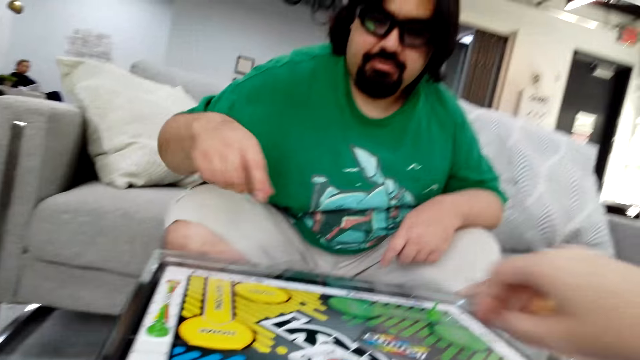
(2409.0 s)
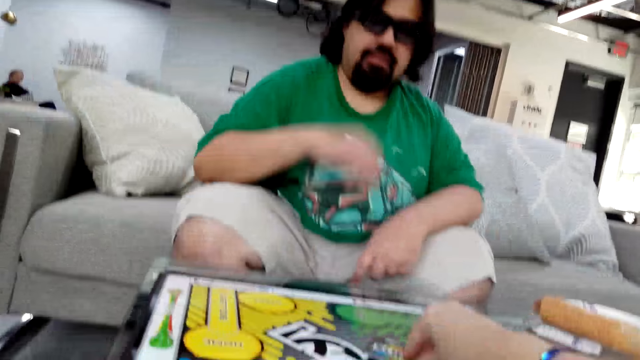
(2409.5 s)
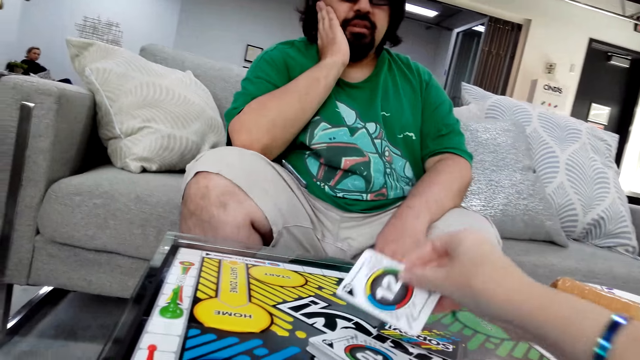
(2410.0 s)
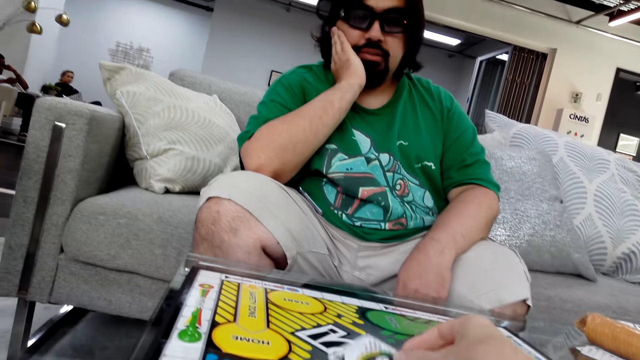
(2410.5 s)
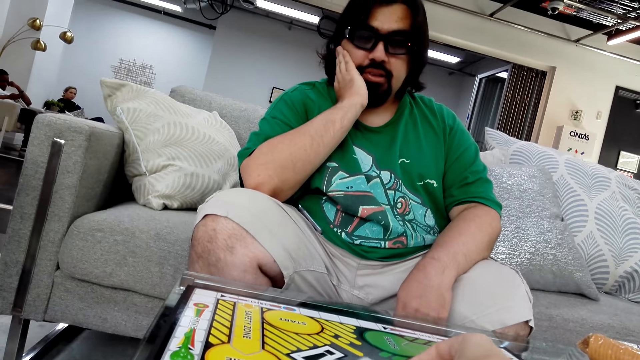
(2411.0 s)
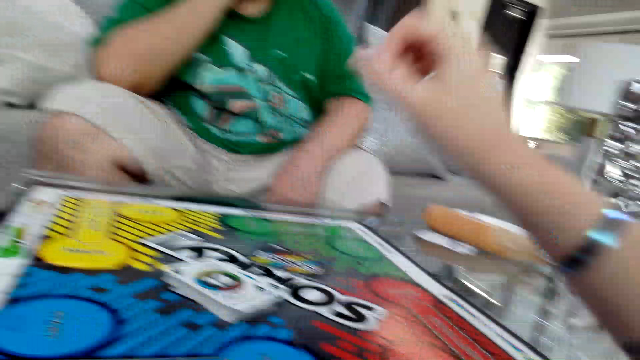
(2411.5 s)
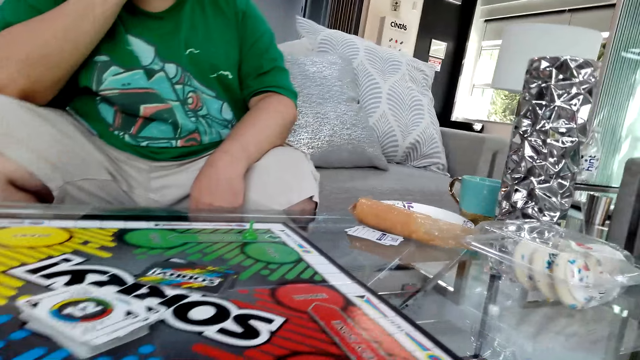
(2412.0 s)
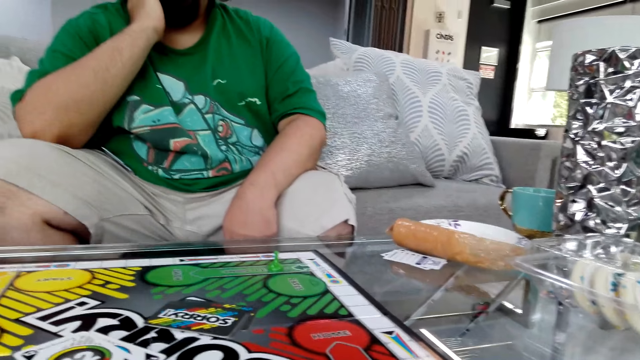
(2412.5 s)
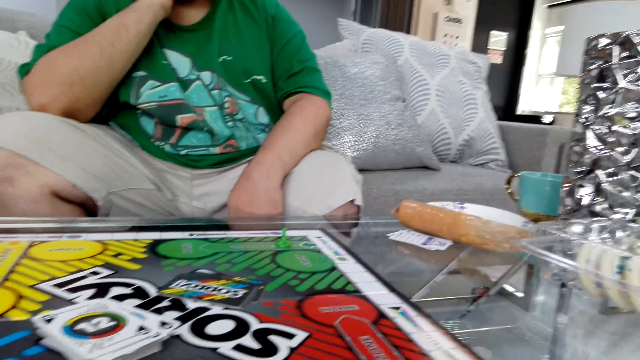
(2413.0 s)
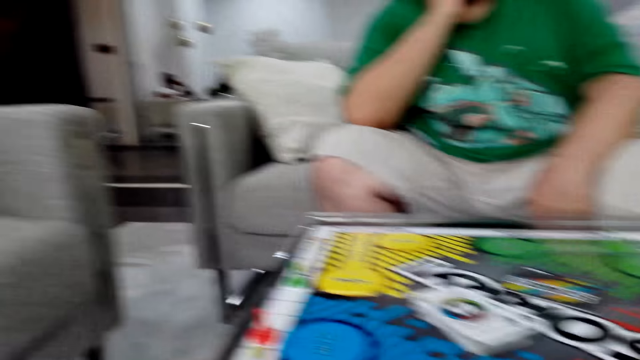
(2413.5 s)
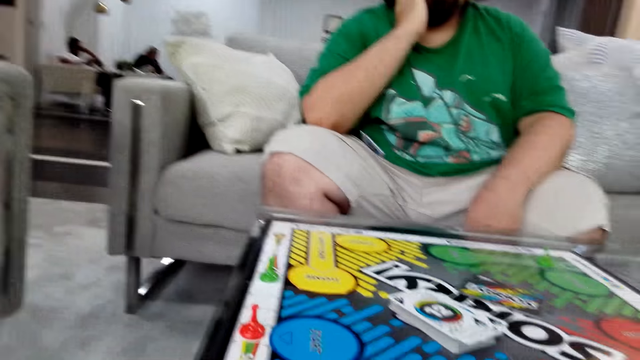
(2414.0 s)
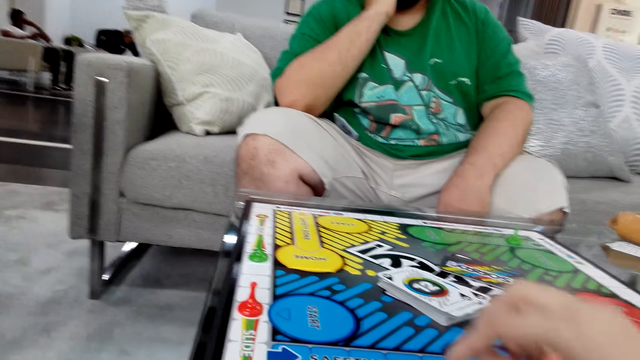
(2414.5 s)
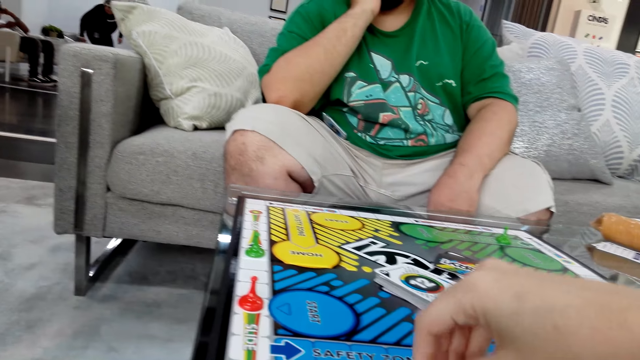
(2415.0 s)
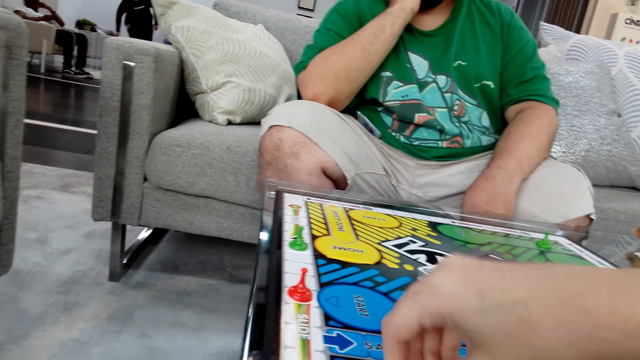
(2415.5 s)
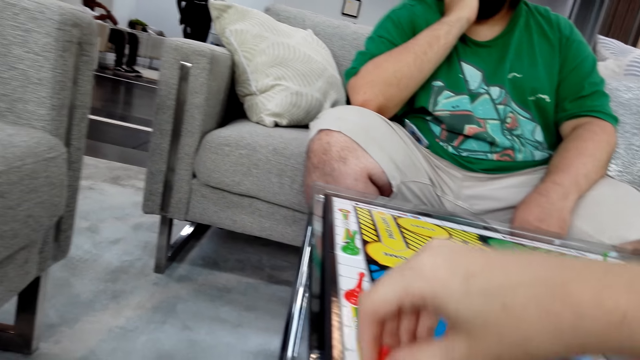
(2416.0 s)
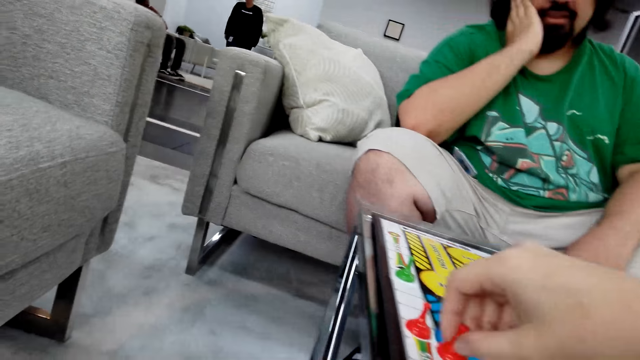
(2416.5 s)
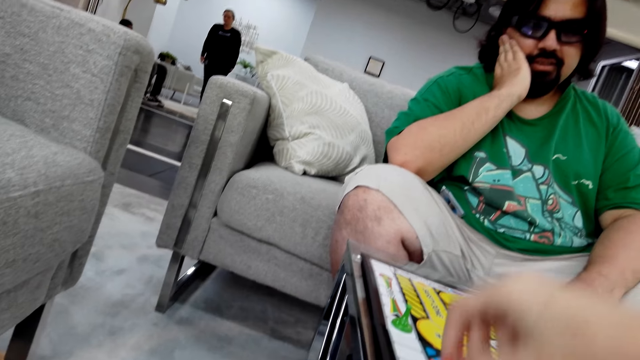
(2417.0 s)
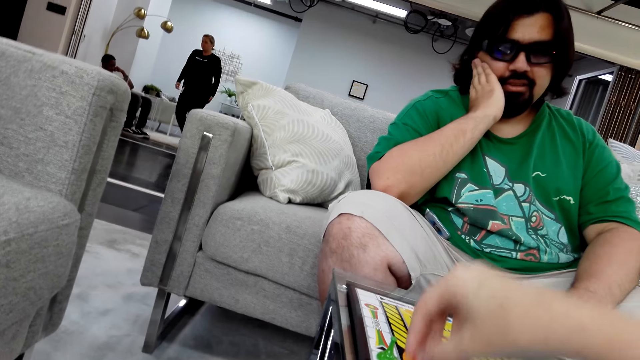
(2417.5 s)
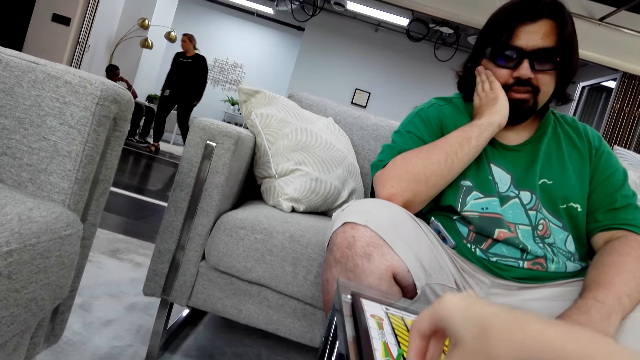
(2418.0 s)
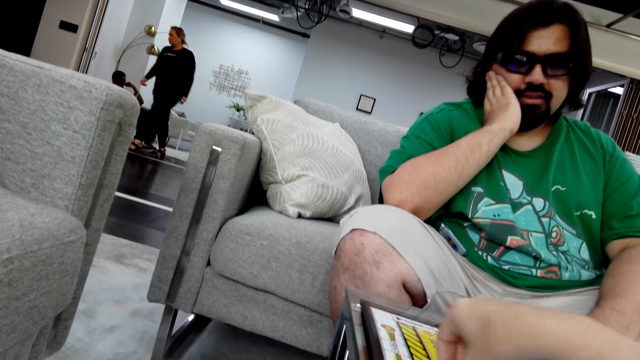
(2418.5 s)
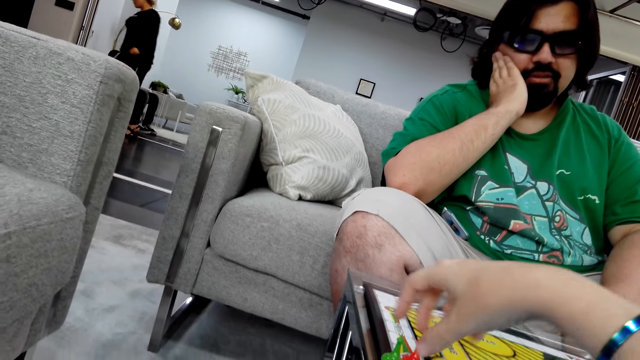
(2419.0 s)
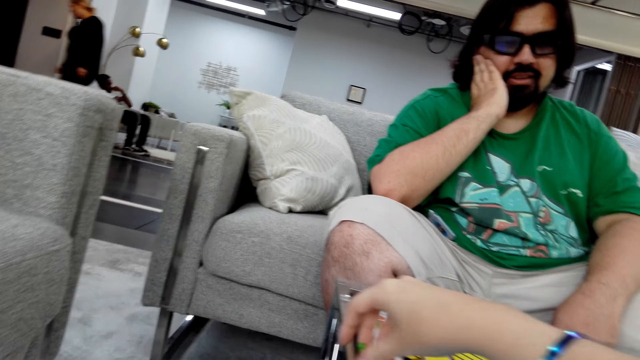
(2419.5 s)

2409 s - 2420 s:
The camera wearer takes a card. She holds the poker card with her right hand. She puts the card on the board. A man reads the instructions. The camera wearer reads the instructions. The man talks. The camera wearer moves the board game piece on the table.

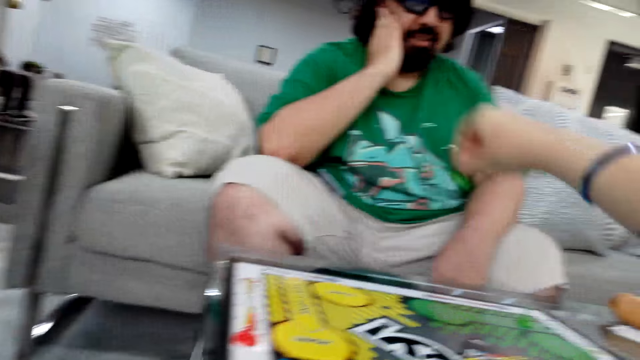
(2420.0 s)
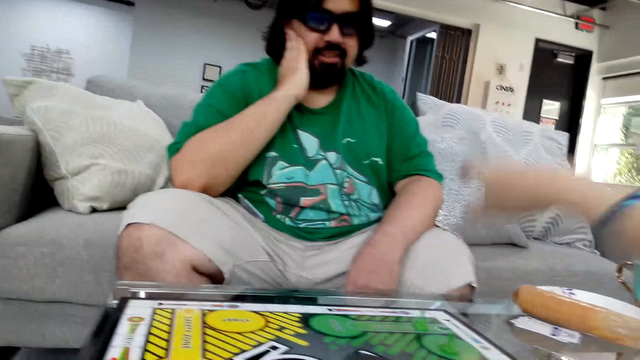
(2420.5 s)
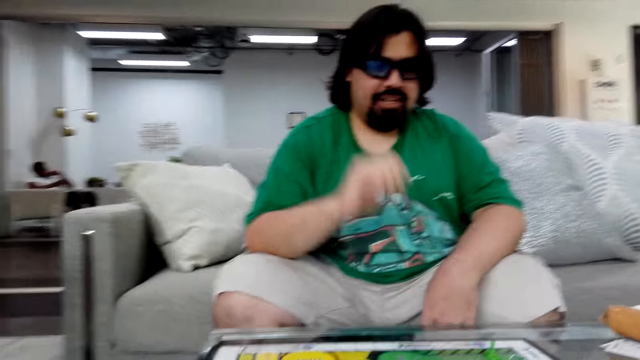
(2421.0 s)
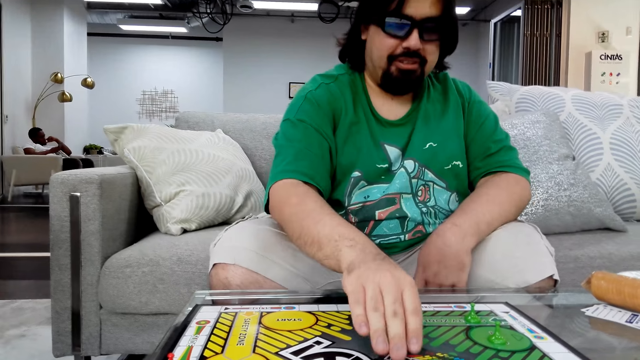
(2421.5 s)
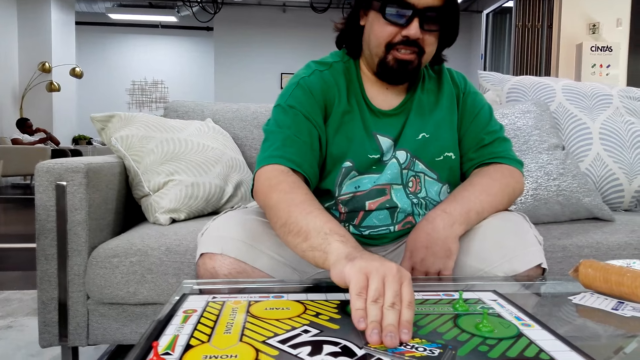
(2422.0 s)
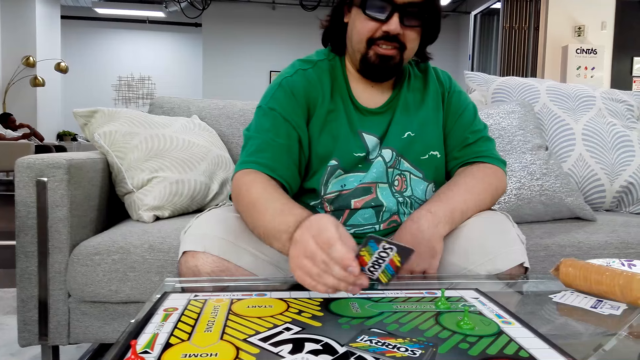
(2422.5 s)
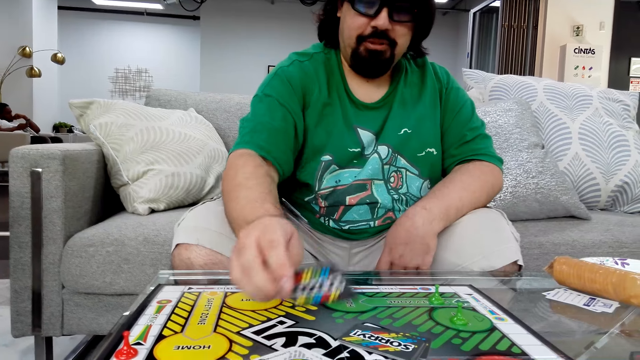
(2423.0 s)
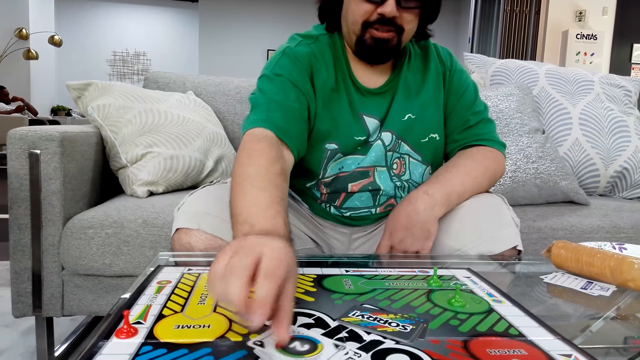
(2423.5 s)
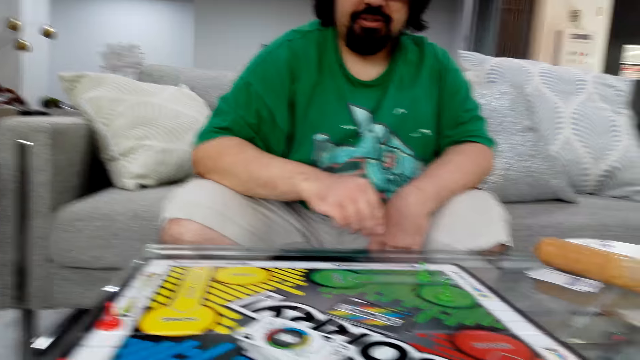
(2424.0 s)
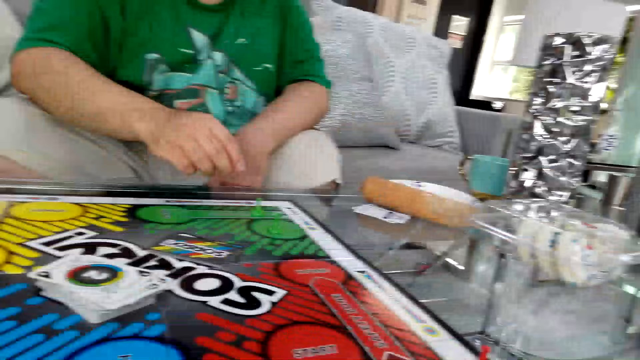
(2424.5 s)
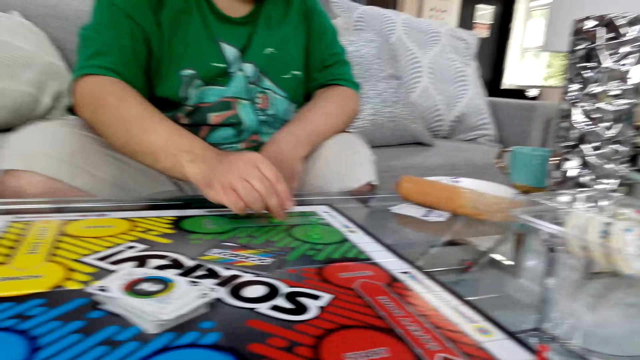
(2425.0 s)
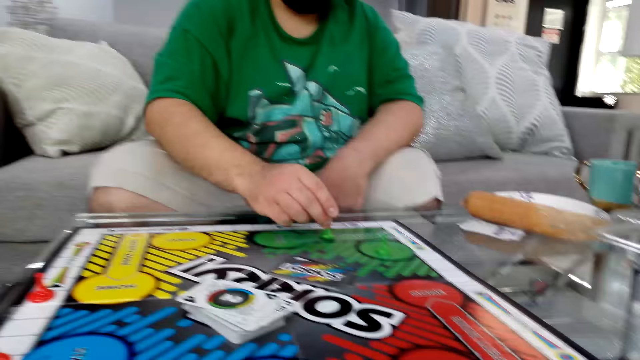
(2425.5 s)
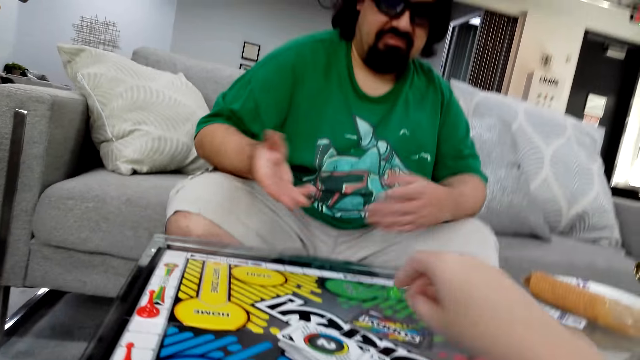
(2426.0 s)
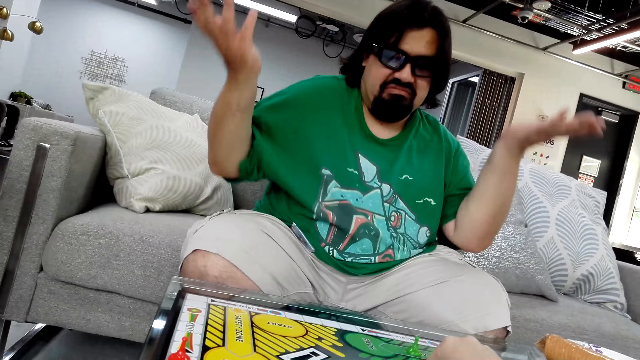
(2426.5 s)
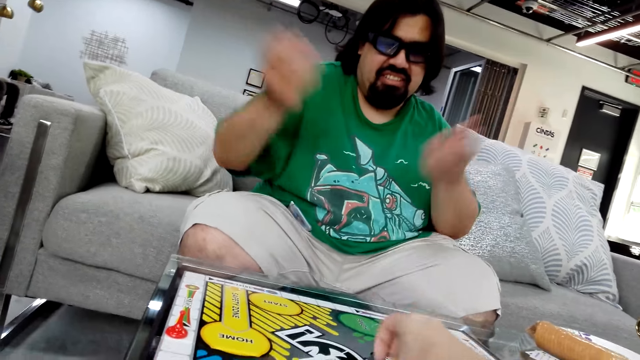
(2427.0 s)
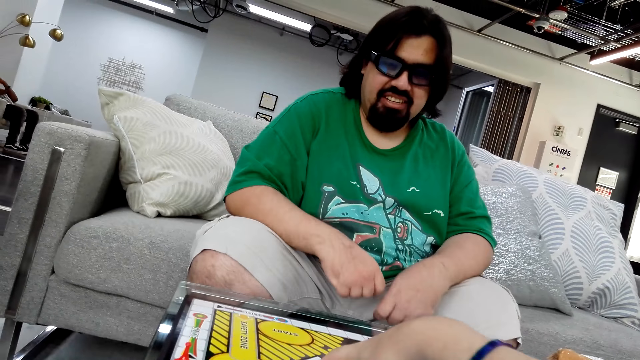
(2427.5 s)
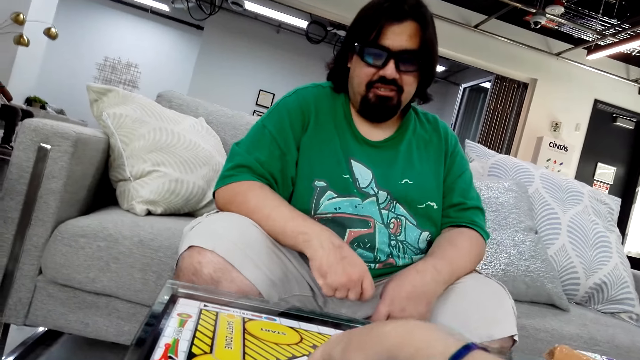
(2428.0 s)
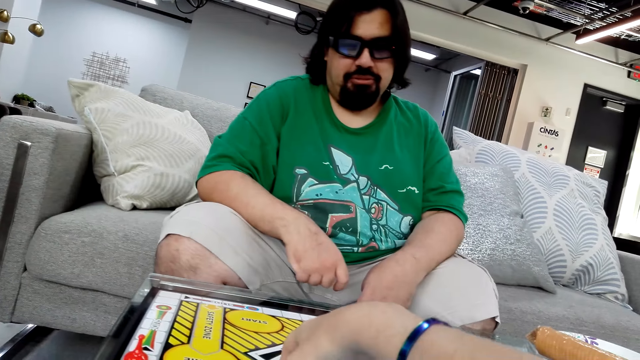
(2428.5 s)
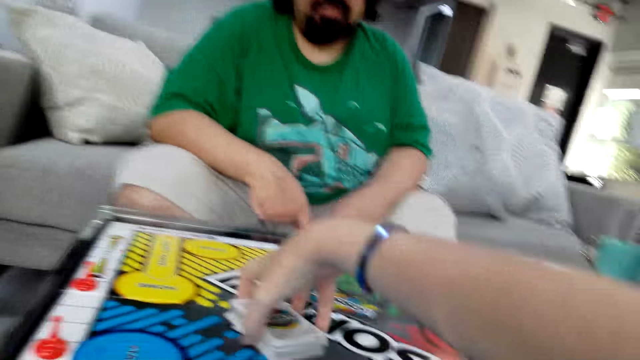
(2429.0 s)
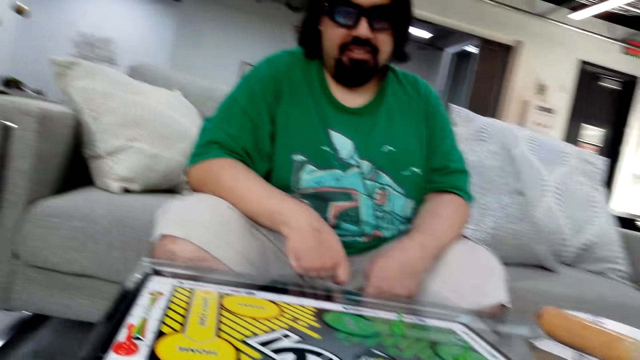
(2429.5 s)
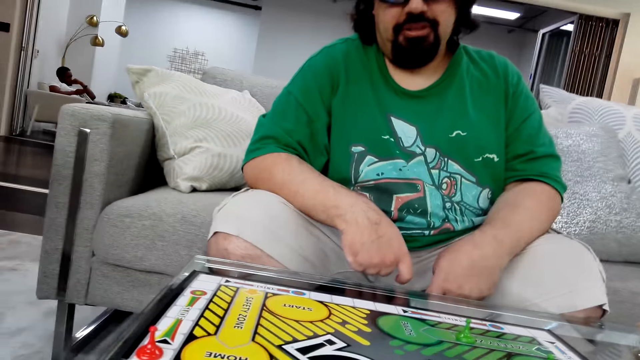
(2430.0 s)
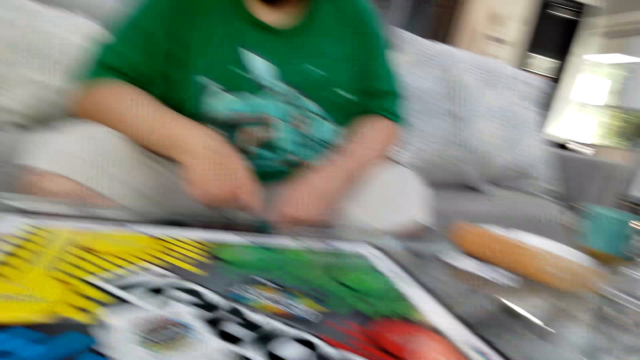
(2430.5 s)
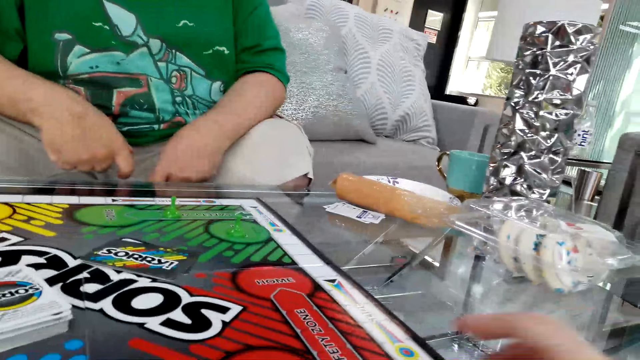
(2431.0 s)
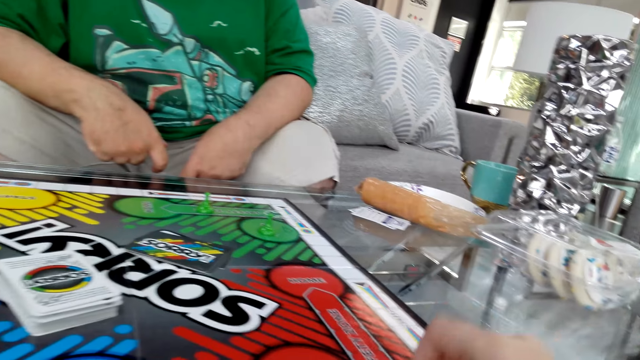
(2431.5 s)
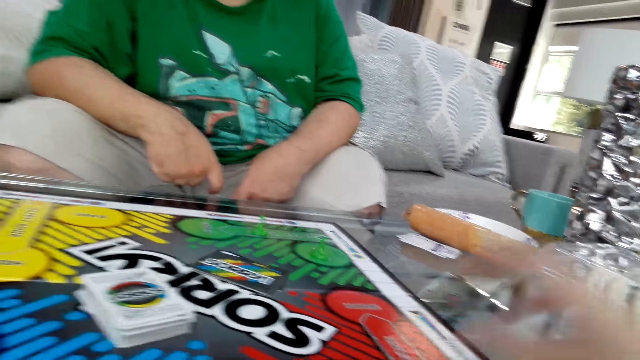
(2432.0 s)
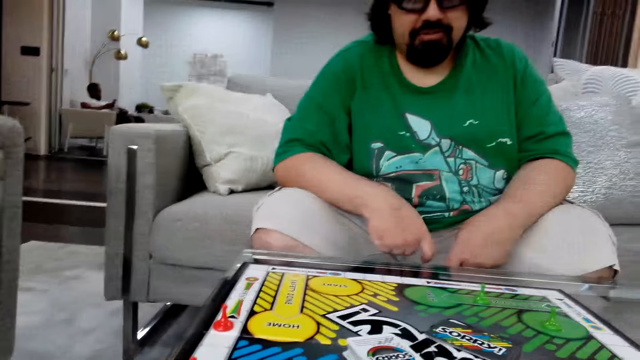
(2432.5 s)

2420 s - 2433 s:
The camera wearer puts the dice on the board. A man talks. The man picks up a poker card from the table. The man puts a card on the board and reads the instructions. The man takes a dice. The man moves the board game piece on the table and moves his hands. The camera wearer holds a poker card with her right hand. She takes a card. She puts the card on the board. The man talks and reads the instructions. The camera wearer moves the dice on the board.
